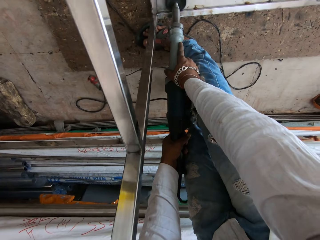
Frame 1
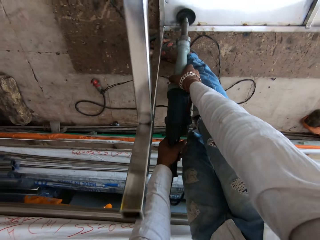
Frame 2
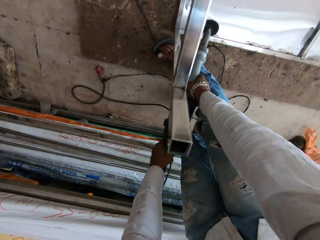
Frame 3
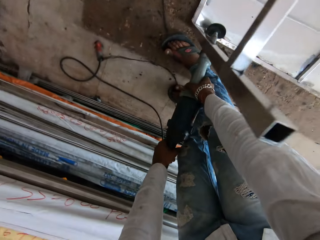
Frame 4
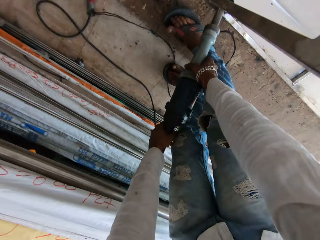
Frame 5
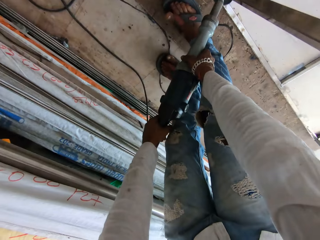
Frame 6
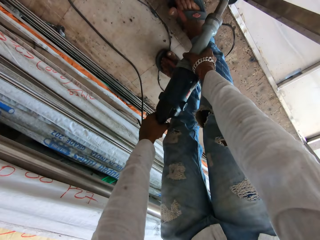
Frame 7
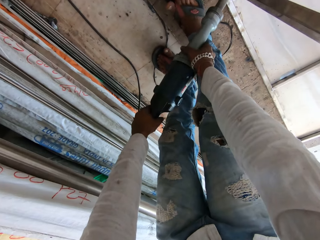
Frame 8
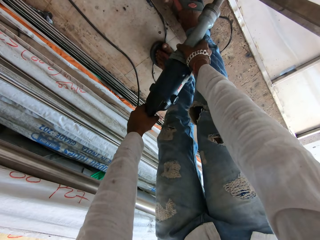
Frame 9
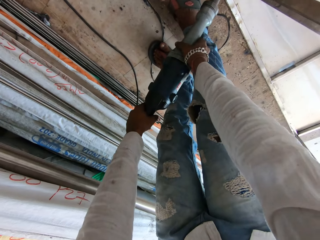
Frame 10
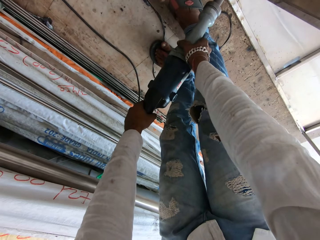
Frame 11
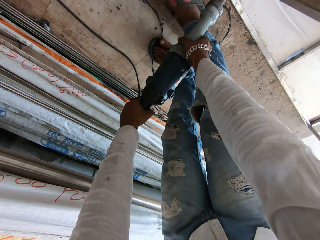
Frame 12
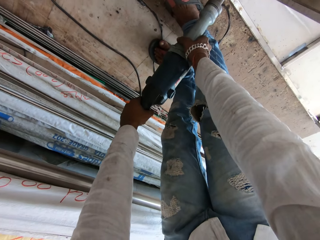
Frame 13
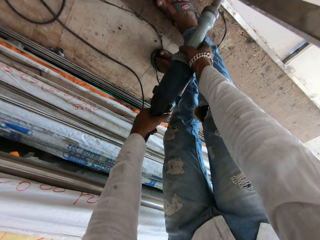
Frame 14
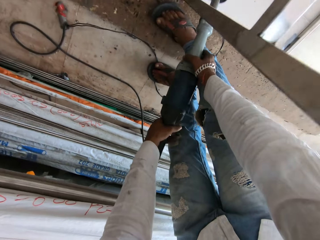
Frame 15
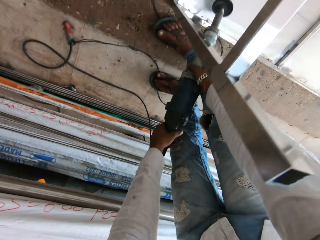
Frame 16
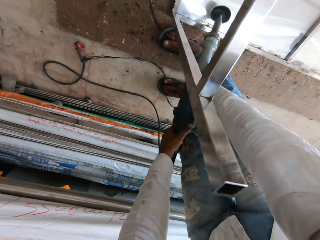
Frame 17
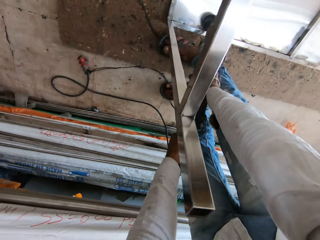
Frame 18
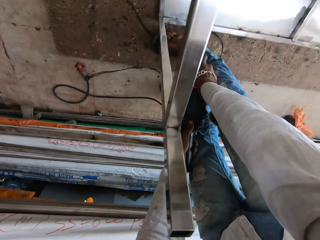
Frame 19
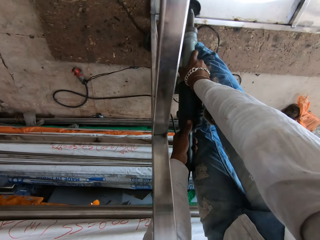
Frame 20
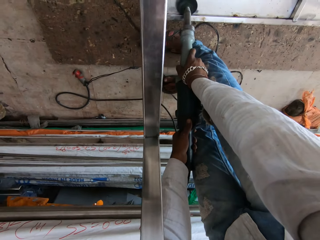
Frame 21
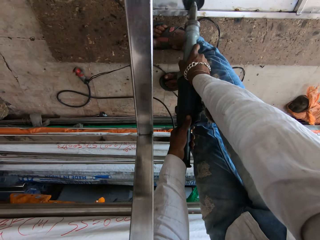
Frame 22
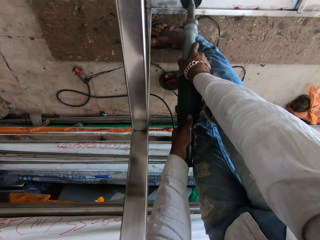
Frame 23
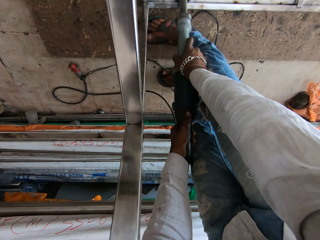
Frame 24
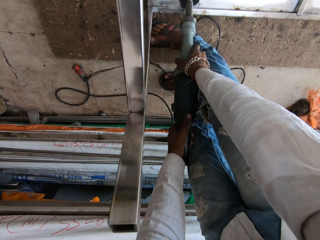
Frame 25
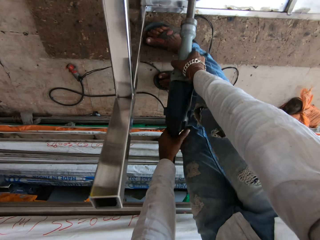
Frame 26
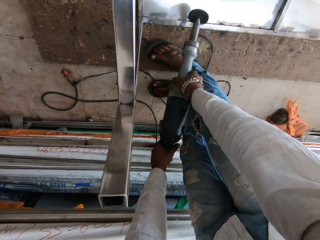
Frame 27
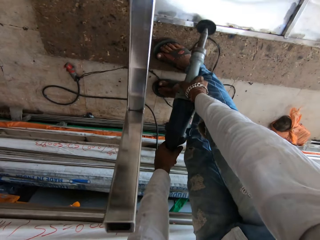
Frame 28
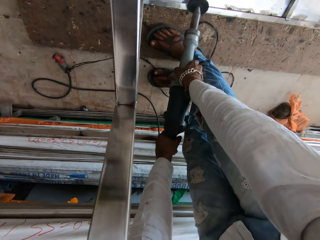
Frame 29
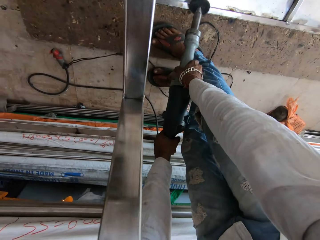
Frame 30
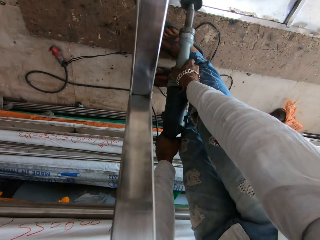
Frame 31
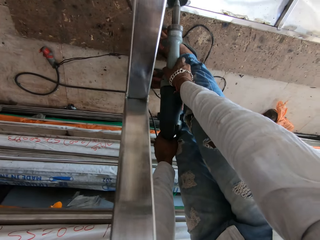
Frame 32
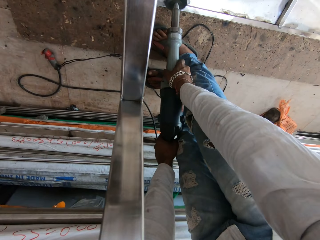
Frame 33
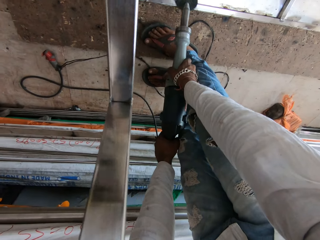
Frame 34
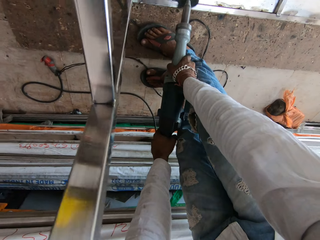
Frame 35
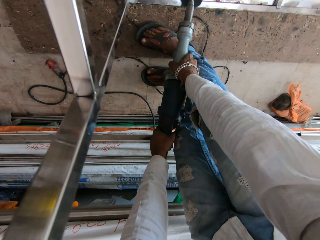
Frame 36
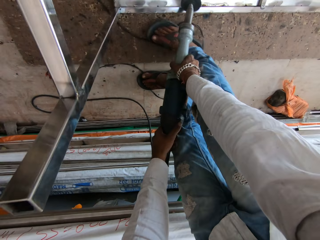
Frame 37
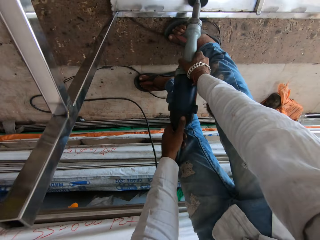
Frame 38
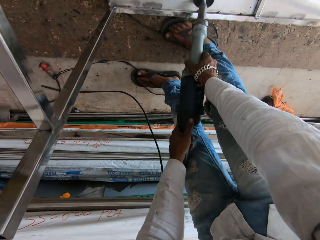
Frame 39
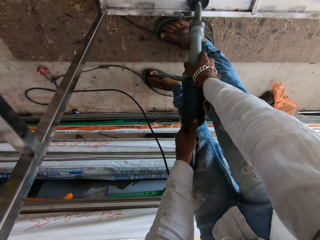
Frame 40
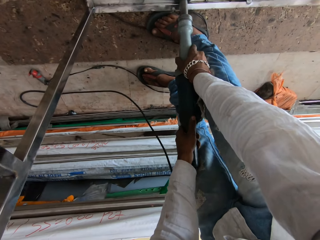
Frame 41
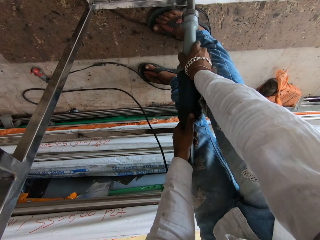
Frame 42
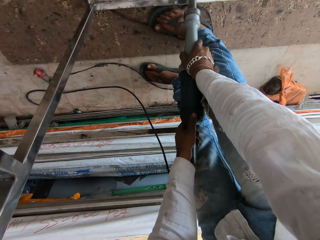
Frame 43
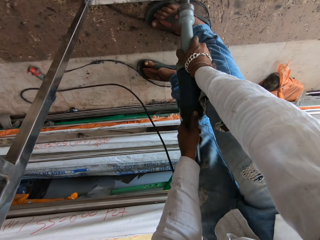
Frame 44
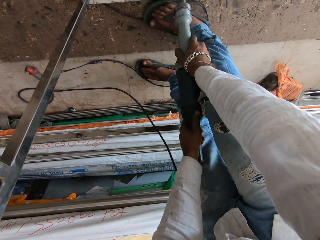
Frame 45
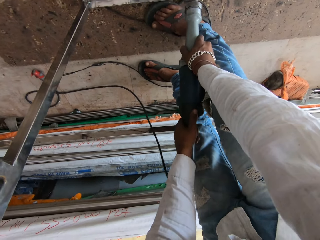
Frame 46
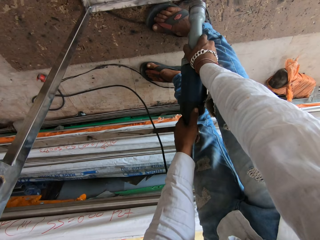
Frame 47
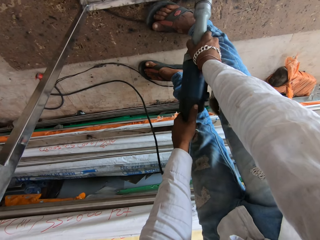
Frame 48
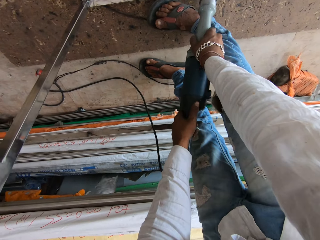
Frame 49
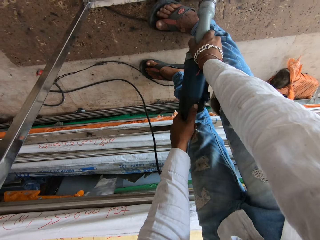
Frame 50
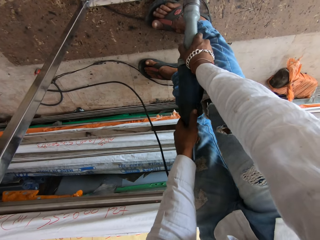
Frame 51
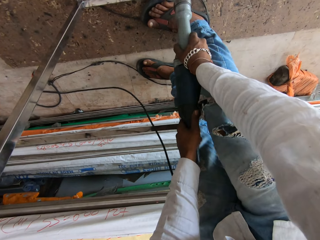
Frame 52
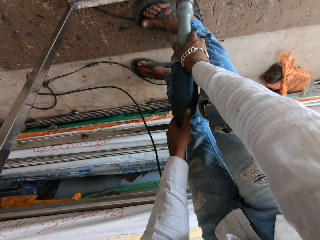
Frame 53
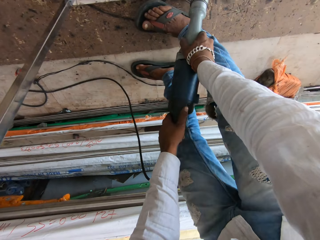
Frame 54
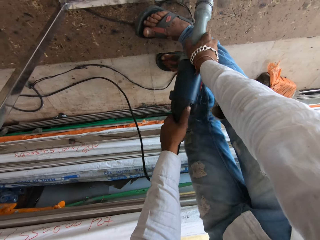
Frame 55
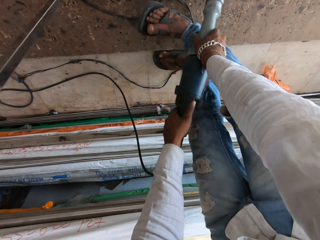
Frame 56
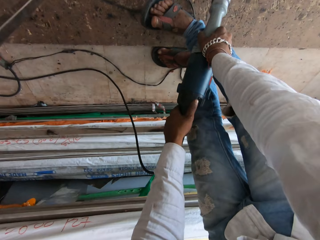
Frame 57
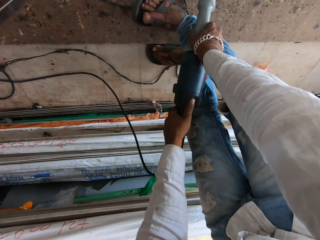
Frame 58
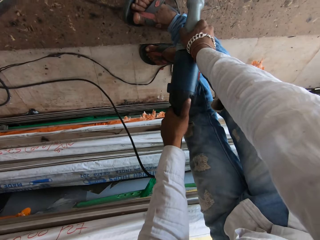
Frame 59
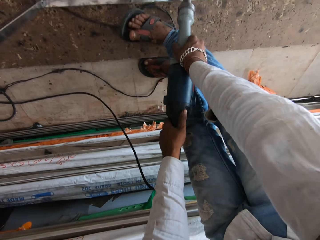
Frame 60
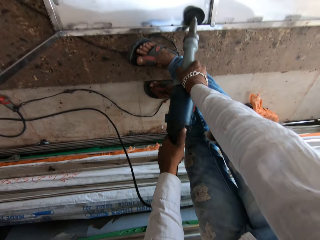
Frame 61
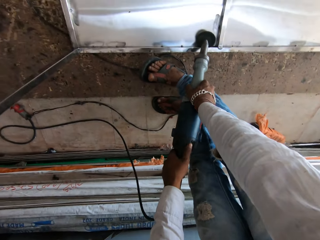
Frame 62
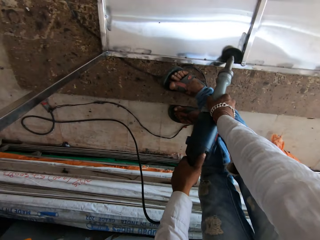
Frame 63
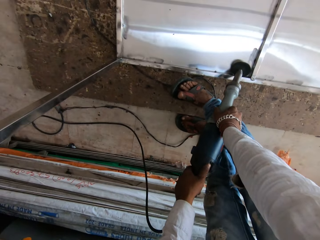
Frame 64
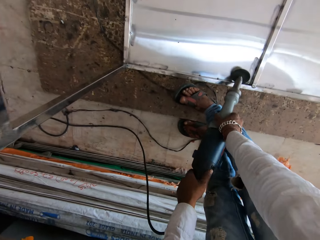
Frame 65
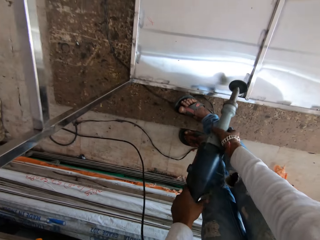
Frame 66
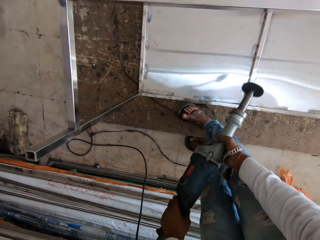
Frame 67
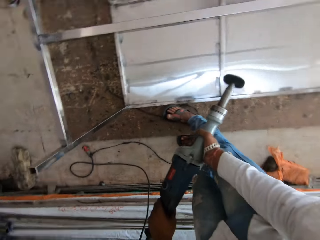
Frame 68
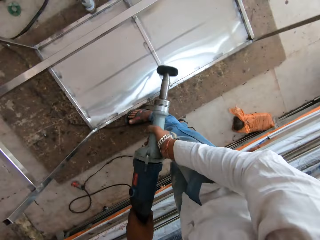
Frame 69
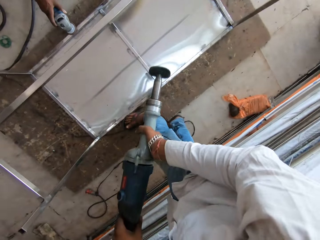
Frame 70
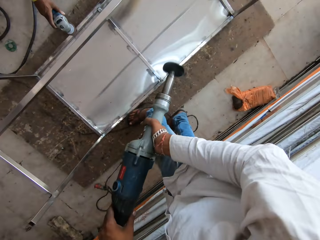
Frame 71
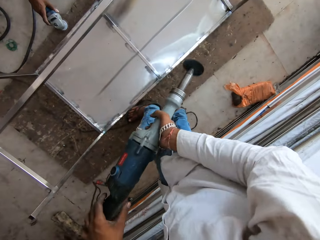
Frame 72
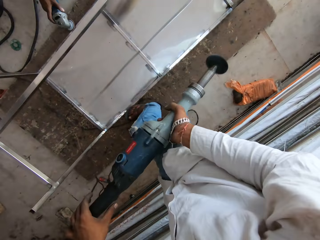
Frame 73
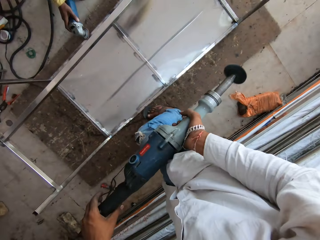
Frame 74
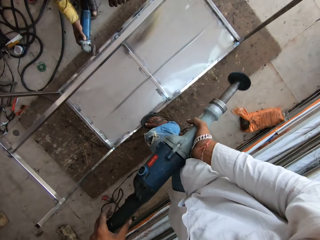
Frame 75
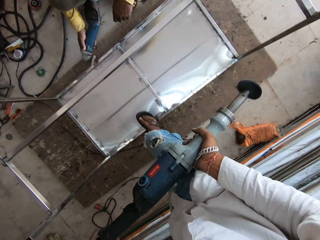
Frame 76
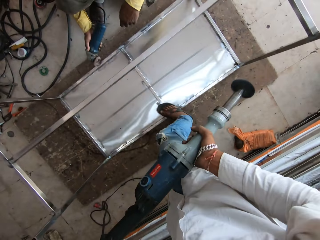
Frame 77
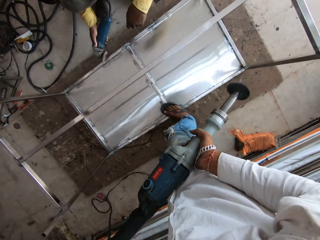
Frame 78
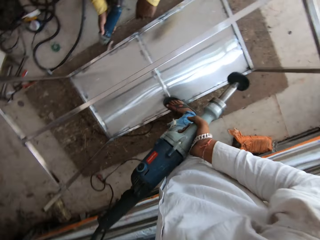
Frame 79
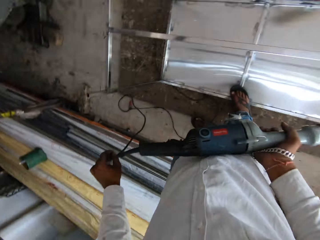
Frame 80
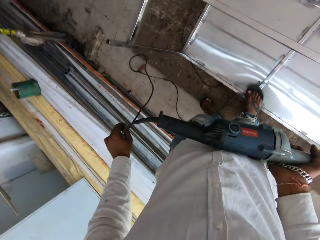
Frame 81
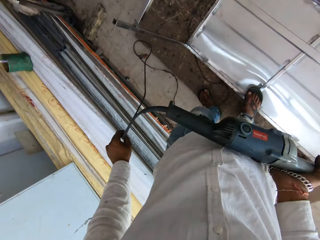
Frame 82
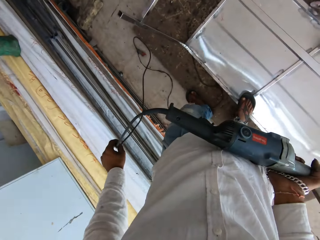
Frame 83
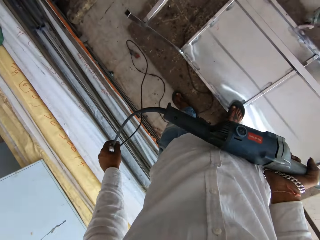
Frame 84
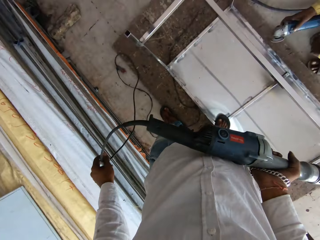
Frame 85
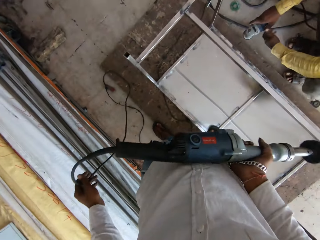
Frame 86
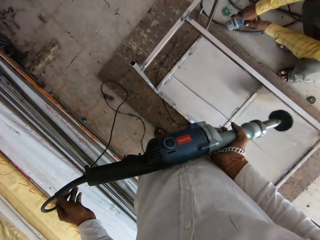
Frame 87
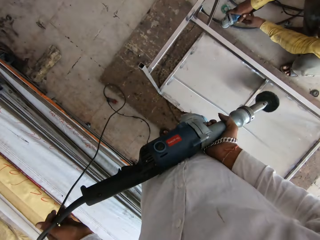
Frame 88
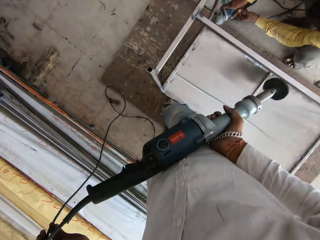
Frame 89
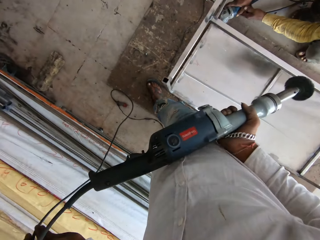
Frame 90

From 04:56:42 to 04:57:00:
The camera wearer brushes the metal areas with paint. They stand. A man grinds a metal structure. The camera wearer moves a leg on the metal structure. They pull a cable, and walk in the workshop.

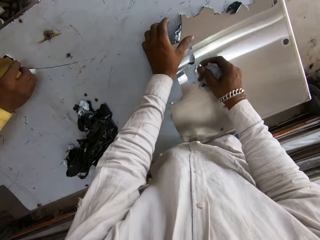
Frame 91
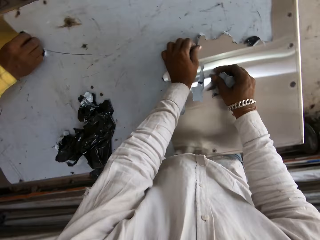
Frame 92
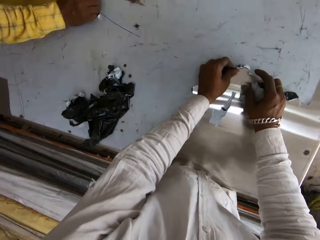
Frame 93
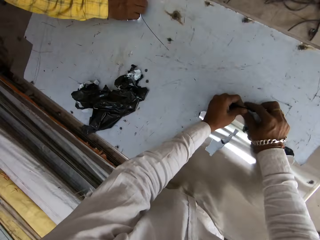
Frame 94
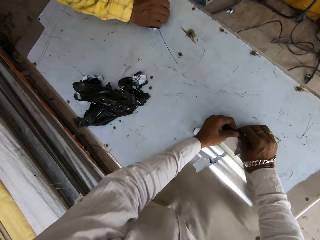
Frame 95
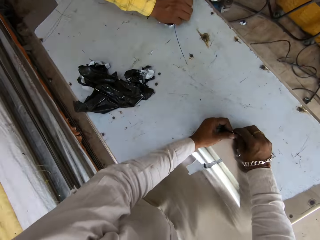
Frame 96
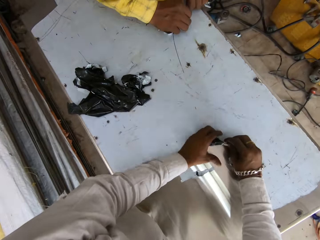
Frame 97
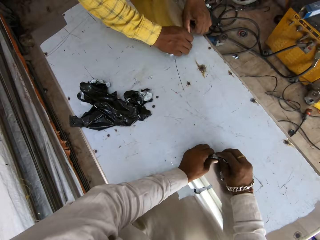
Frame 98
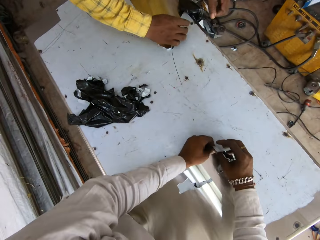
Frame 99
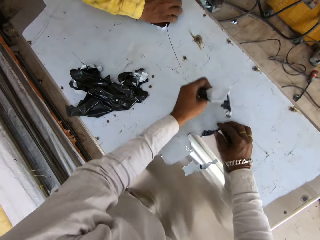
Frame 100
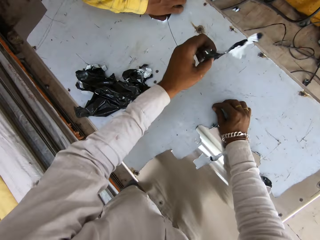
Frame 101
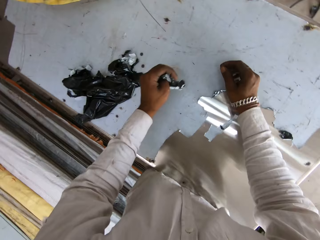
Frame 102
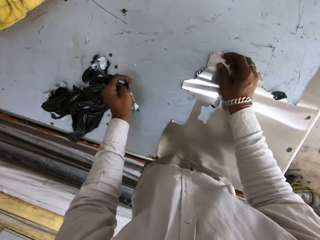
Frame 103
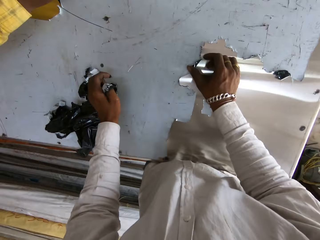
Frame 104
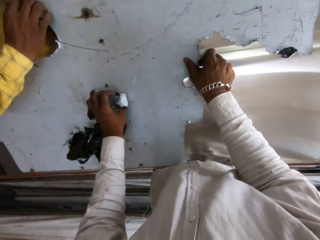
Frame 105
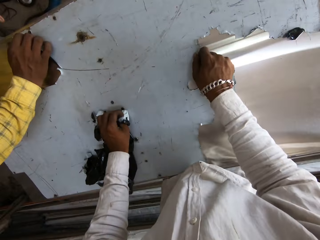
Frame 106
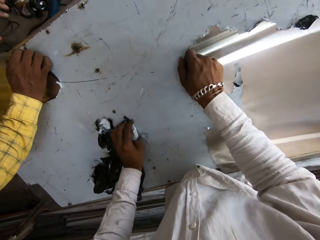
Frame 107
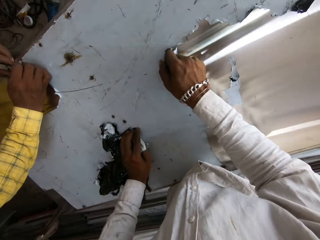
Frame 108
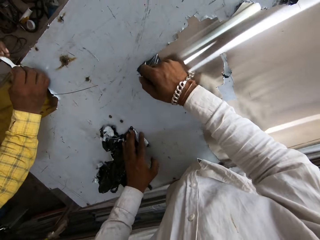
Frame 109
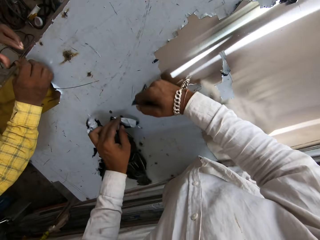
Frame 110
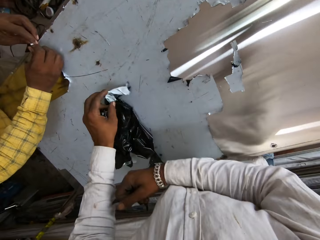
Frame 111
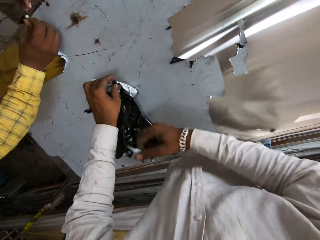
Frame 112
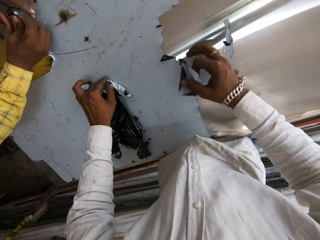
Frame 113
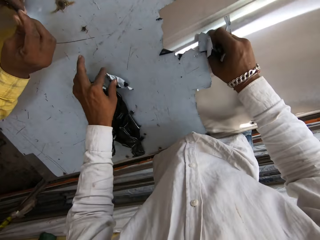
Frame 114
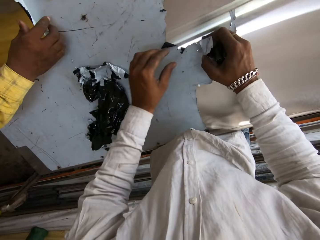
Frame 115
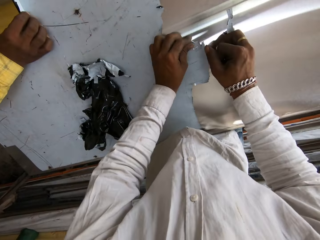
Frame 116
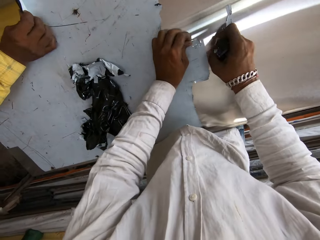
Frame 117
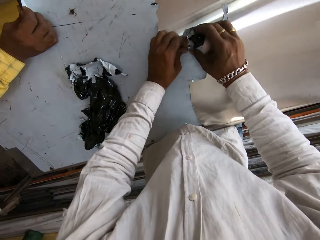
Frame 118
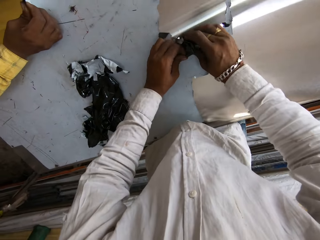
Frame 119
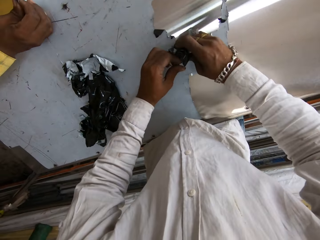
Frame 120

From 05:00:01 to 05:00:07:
A man removes paper from the table. The camera wearer removes the paper from the table. They drop nylon.
